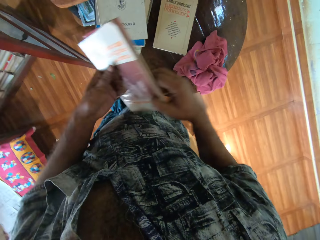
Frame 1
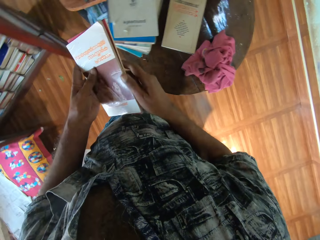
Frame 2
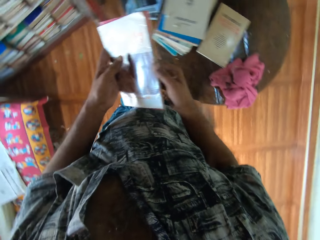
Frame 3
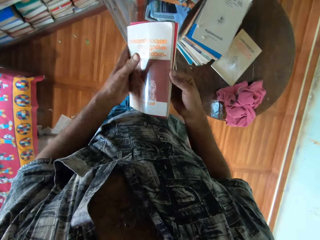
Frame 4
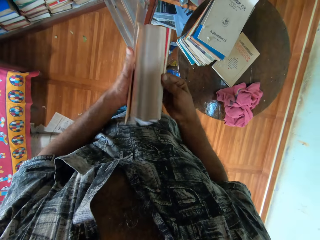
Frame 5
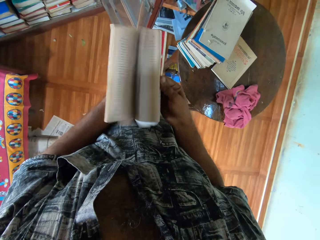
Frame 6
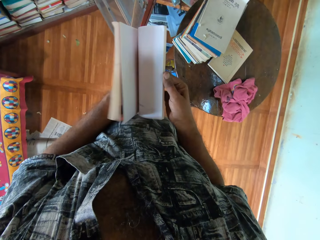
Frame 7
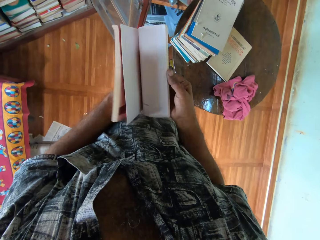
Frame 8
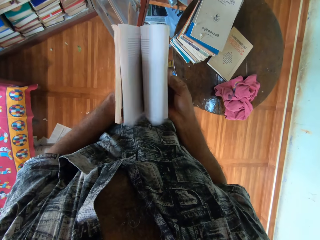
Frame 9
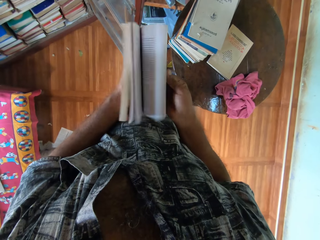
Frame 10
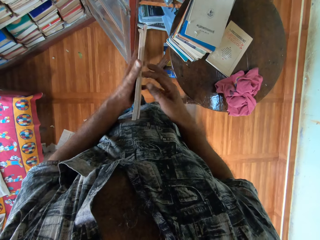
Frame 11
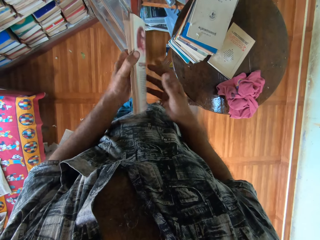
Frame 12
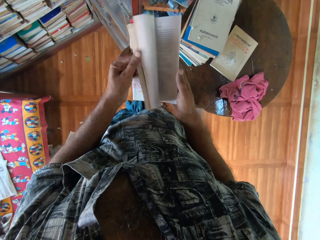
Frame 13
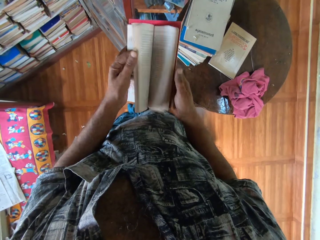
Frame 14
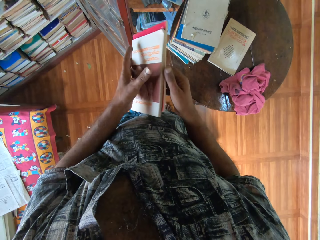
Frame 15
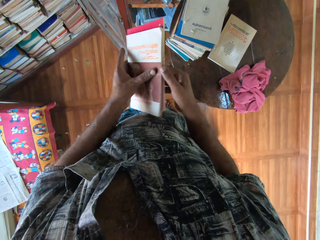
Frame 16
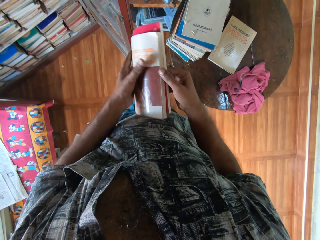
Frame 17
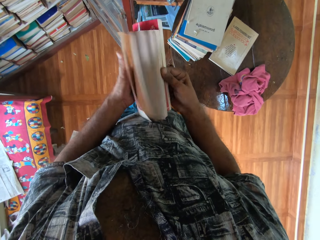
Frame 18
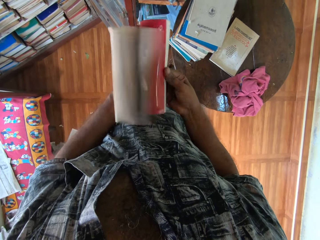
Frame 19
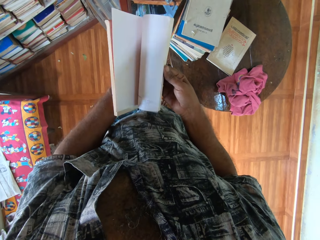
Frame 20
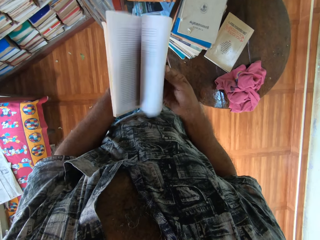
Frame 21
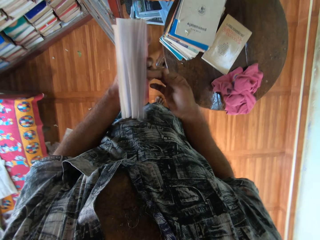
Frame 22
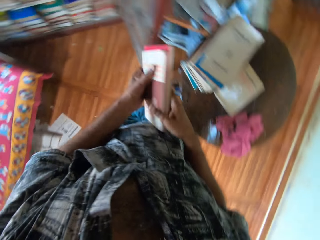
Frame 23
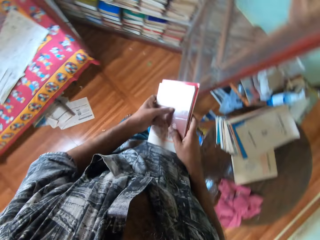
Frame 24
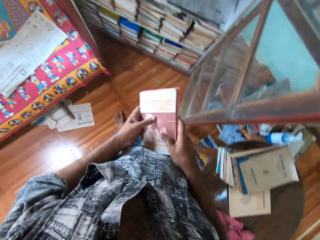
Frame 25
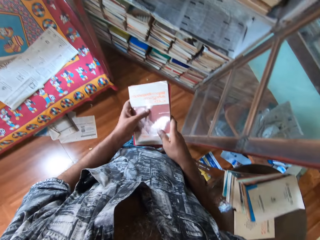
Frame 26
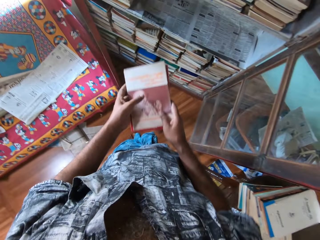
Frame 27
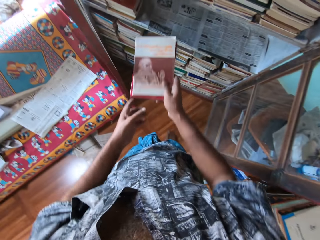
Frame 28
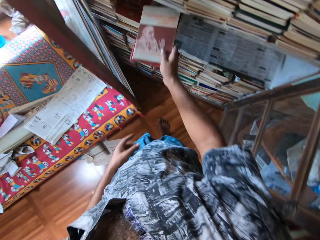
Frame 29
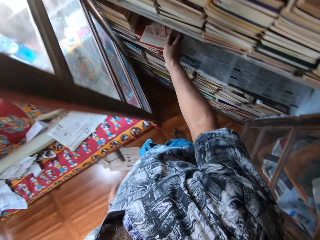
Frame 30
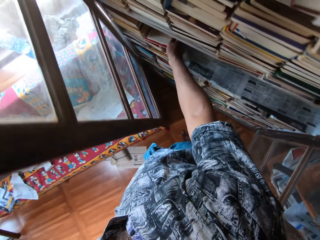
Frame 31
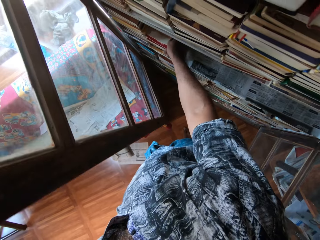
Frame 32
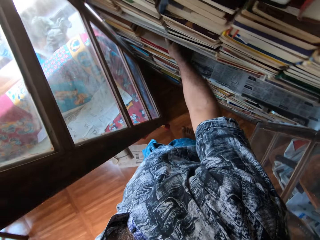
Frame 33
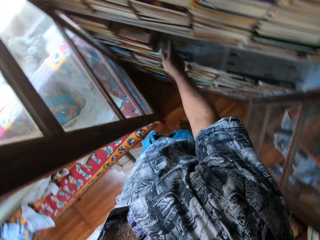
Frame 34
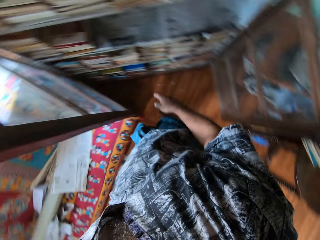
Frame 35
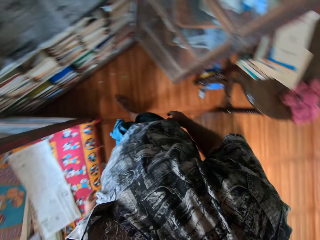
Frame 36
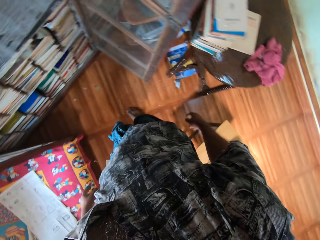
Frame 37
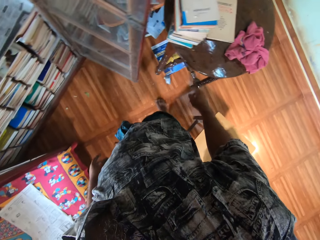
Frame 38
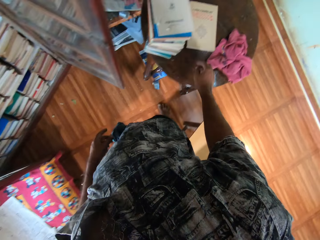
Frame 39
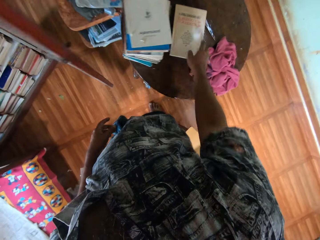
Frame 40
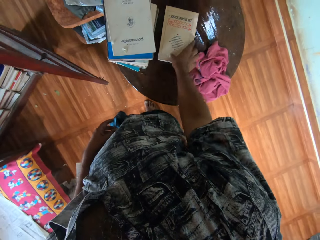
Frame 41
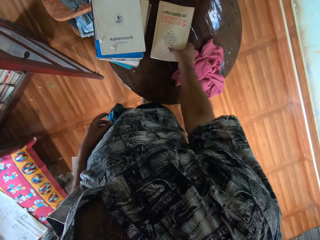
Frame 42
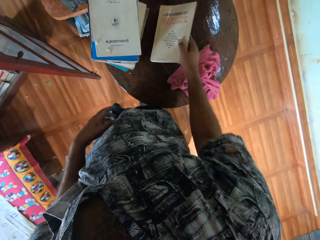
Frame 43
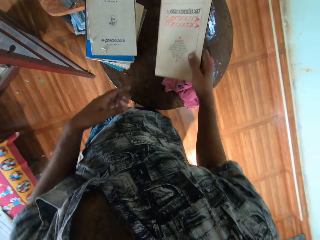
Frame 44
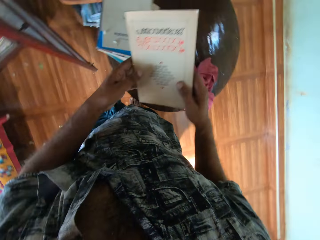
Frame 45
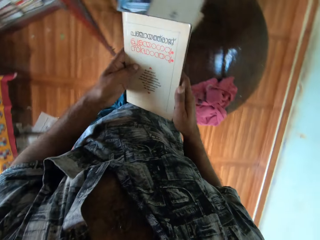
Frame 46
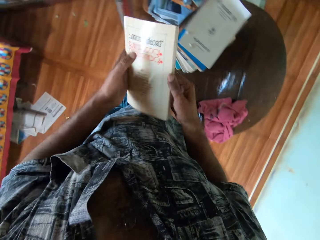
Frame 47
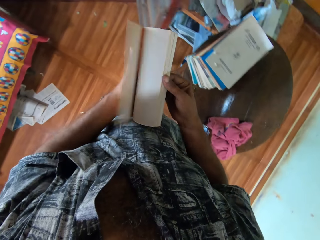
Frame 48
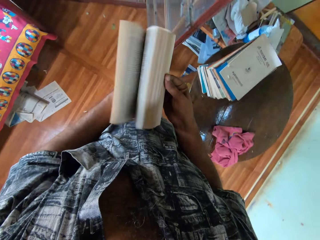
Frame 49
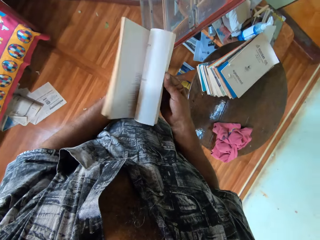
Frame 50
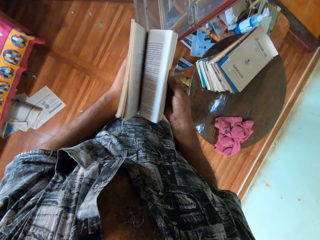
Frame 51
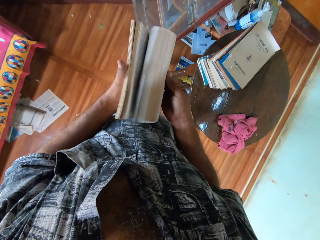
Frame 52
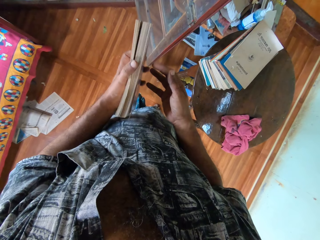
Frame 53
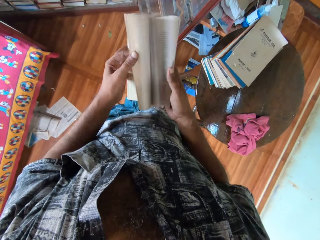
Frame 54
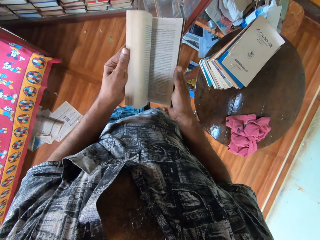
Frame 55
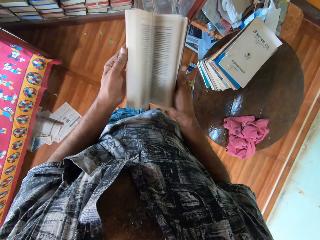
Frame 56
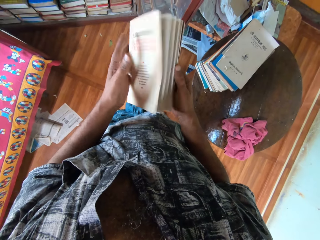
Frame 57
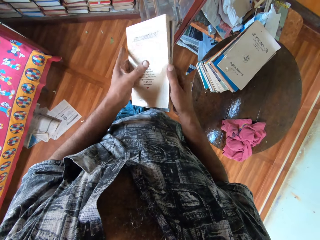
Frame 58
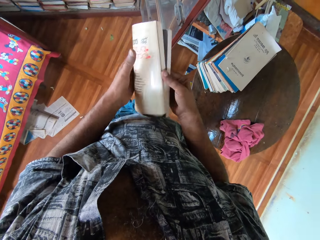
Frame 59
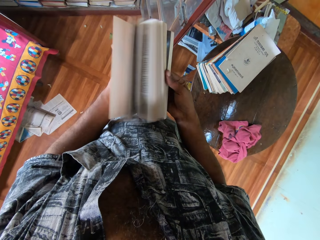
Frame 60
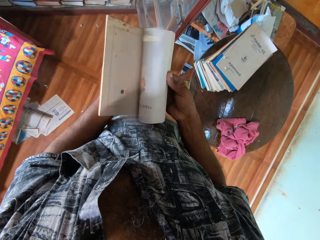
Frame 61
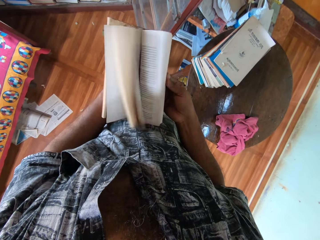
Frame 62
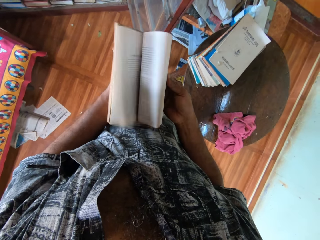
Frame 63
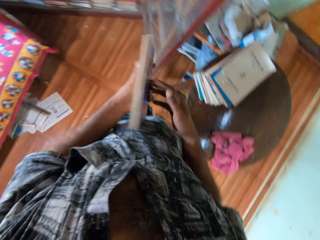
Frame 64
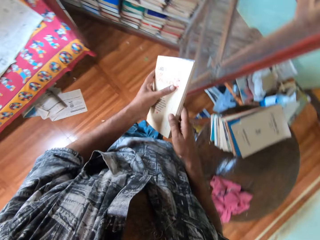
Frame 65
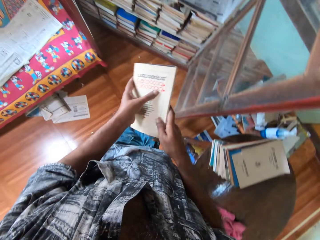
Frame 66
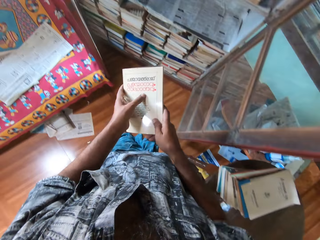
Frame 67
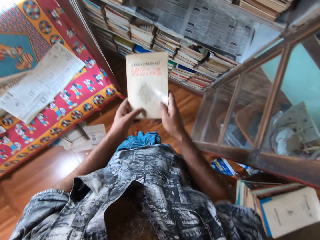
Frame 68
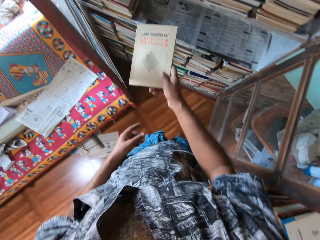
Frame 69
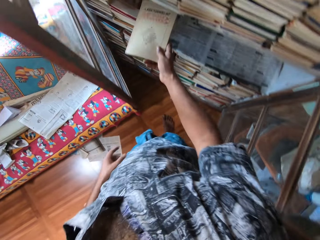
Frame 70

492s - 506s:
The camera wearer holds the book with both hands. They flip the book page with the right hand. They flip the book page with the left hand. They flip the book page with the right hand. They arrange the books in the shelf. They pick up the book from the round table with the right hand. They hold the book with both hands. They flip the book page with the right hand. They flip the book page with the left hand. They flip the book page with the right hand.

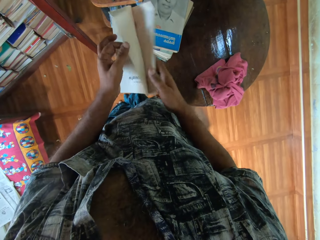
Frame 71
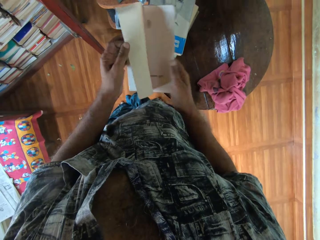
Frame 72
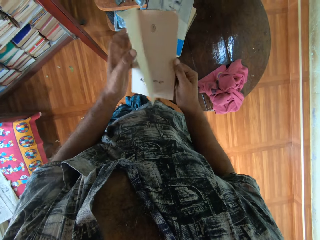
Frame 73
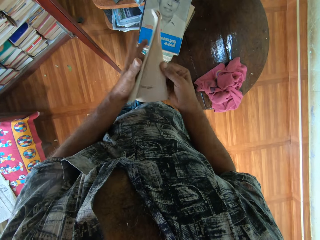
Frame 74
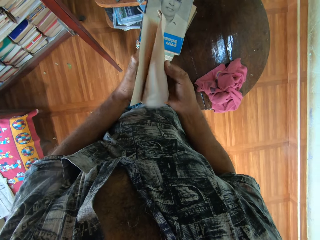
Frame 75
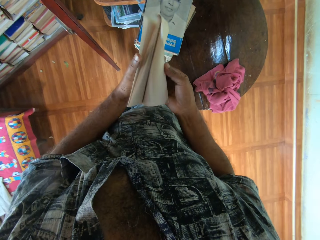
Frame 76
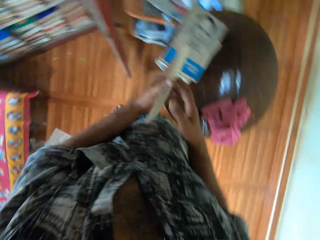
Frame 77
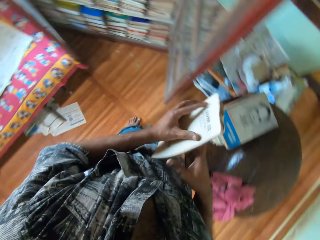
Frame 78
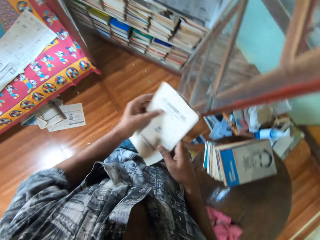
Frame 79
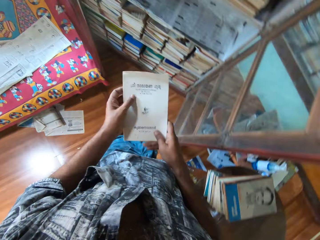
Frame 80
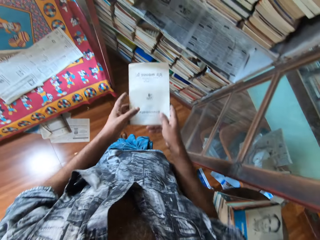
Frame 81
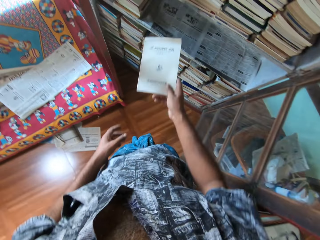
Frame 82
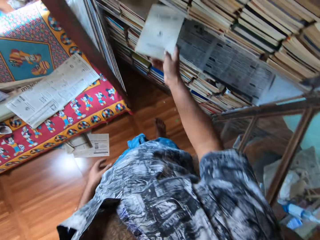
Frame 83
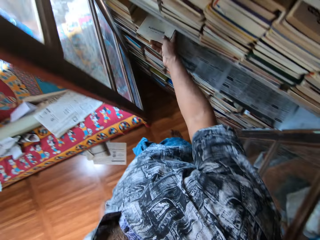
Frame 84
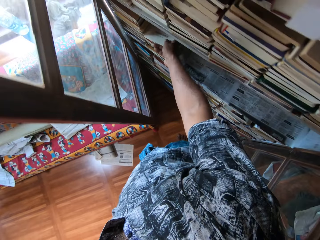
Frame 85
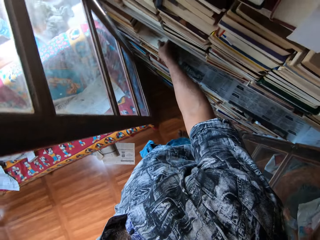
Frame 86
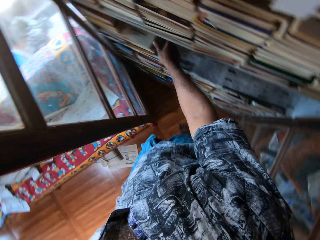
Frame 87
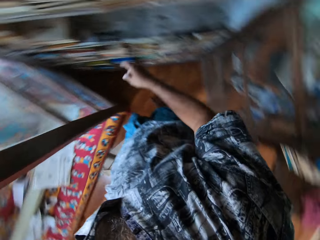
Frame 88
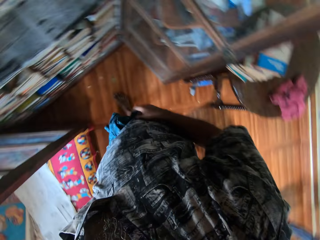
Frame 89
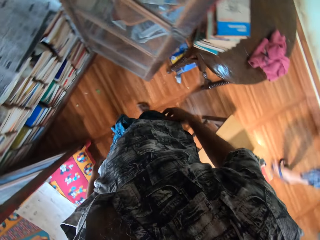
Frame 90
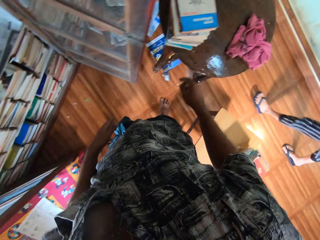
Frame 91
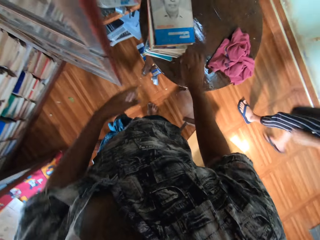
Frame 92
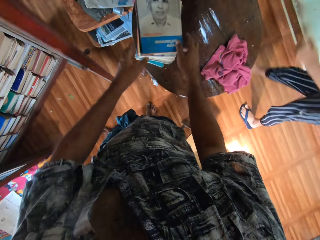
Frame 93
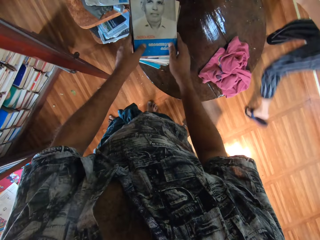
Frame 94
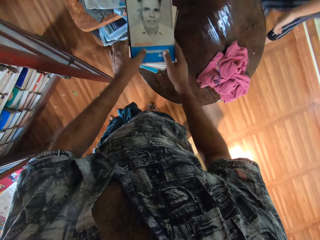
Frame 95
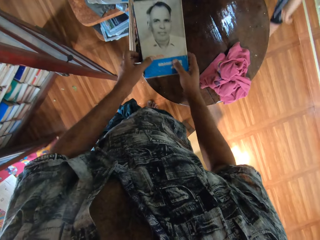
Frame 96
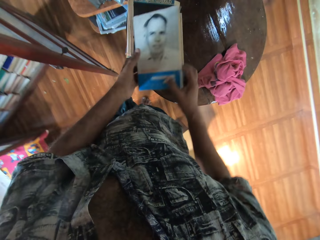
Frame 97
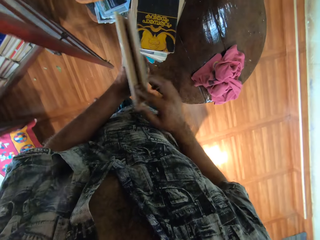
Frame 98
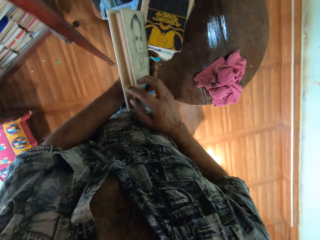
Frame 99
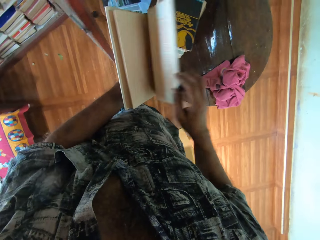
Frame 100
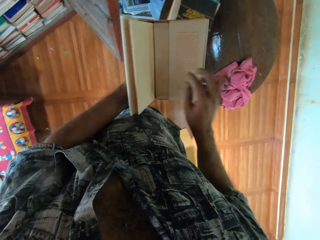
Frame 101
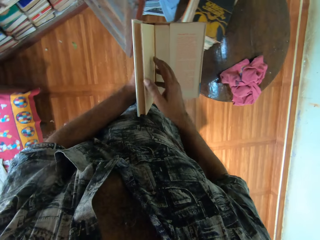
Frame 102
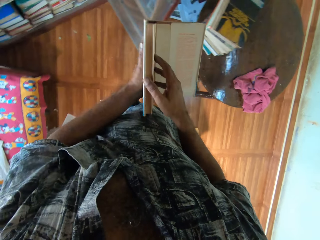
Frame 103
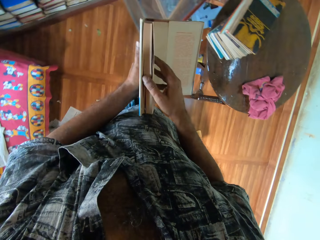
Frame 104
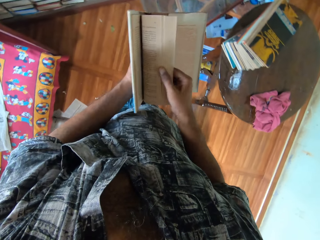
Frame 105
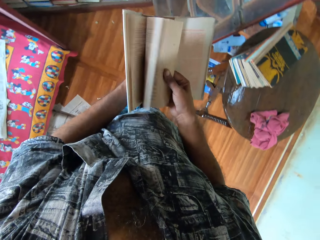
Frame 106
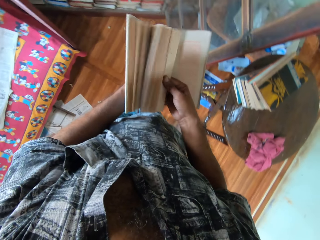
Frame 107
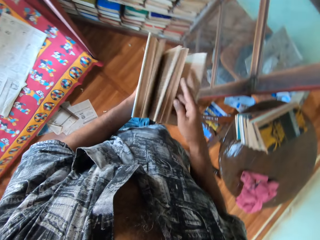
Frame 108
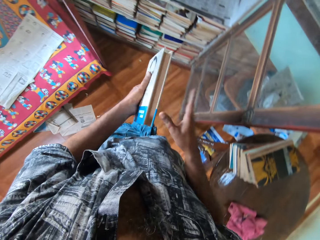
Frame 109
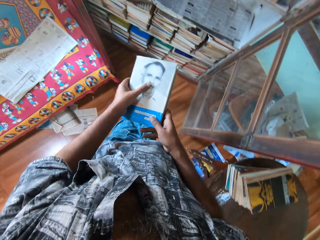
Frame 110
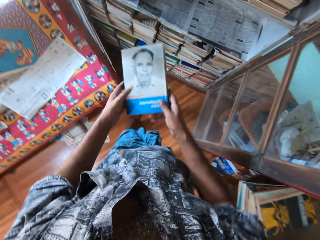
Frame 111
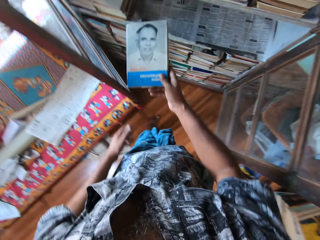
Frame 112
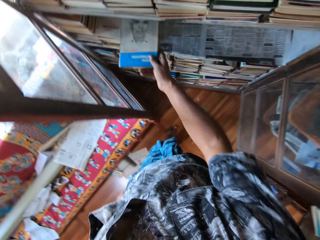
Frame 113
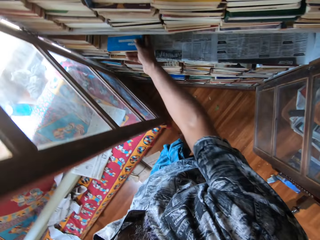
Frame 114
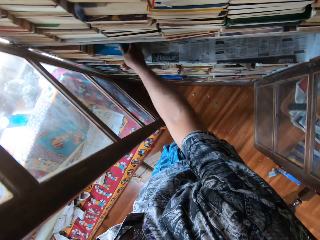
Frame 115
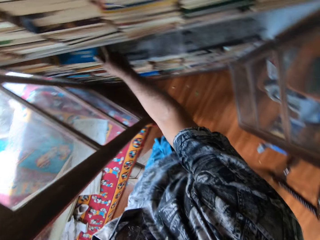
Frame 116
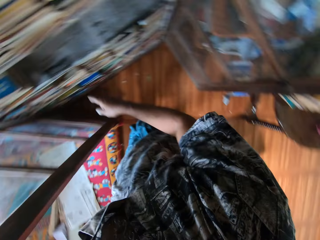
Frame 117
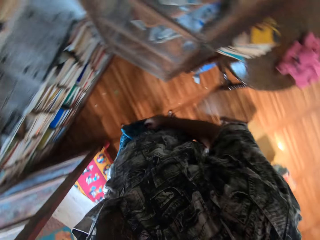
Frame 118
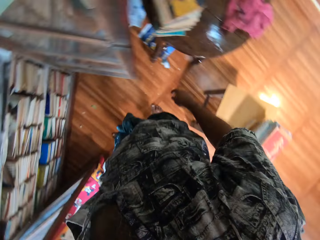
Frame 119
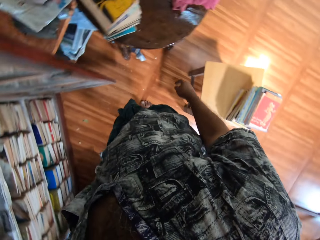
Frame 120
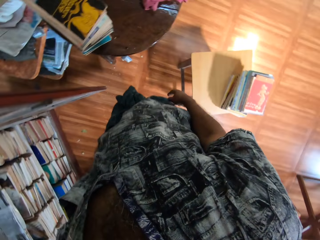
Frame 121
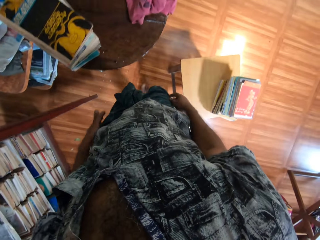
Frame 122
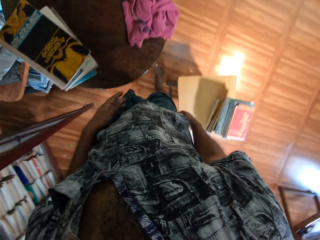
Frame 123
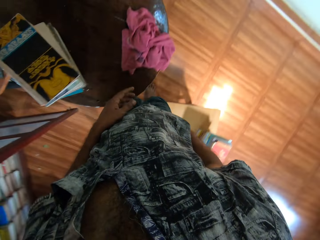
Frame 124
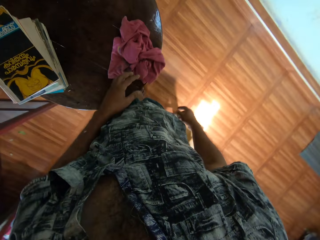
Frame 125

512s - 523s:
The camera wearer flips a book page with the left hand. They flip the book page with the right hand. They arrange the books in the shelf. They pick up the book with both hands. They open the book cover with the right hand. They flip the book page with the right hand. They arrange the books in the shelf.
